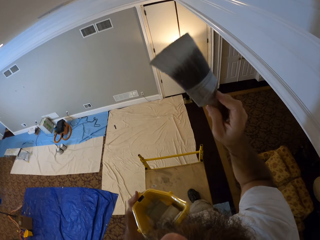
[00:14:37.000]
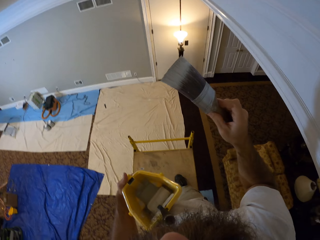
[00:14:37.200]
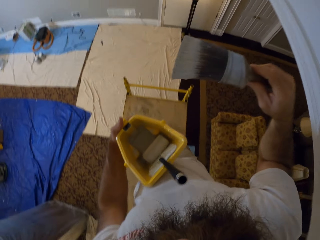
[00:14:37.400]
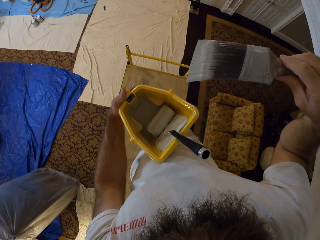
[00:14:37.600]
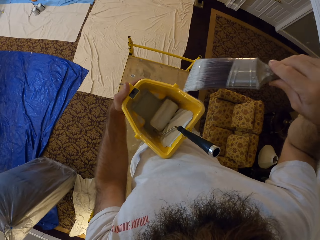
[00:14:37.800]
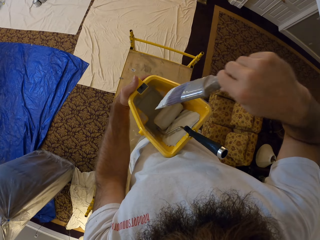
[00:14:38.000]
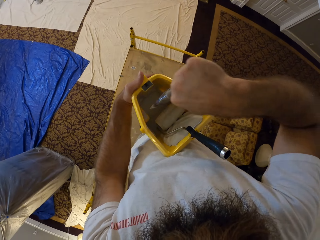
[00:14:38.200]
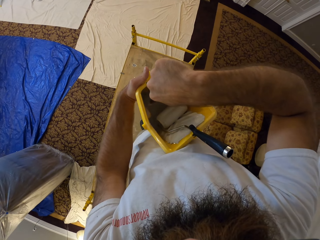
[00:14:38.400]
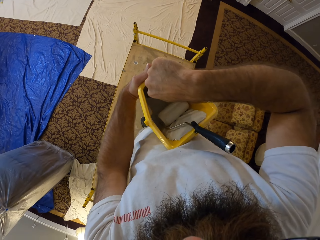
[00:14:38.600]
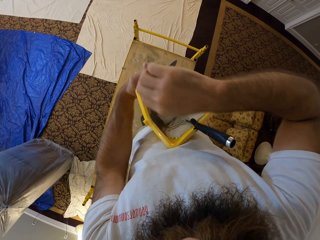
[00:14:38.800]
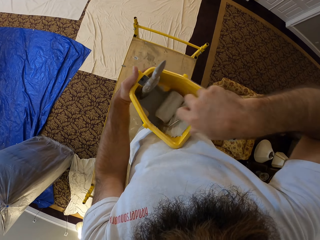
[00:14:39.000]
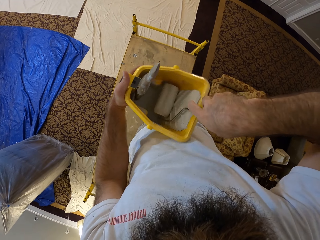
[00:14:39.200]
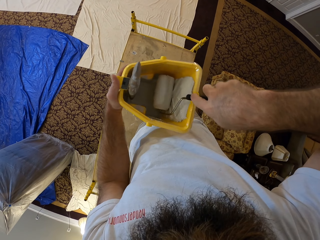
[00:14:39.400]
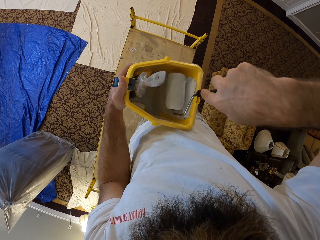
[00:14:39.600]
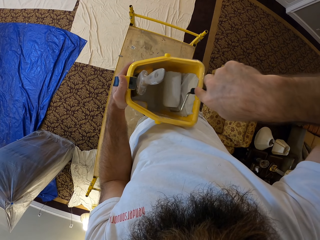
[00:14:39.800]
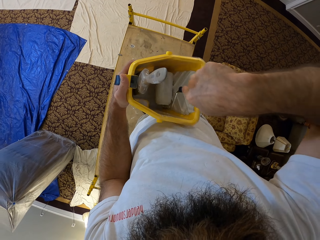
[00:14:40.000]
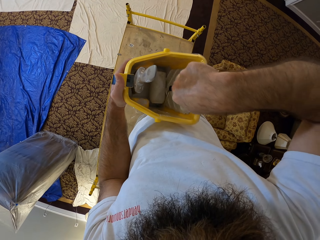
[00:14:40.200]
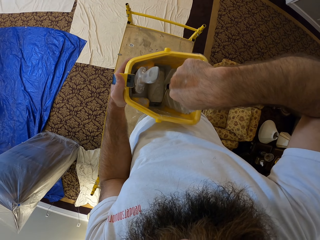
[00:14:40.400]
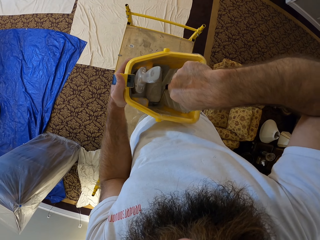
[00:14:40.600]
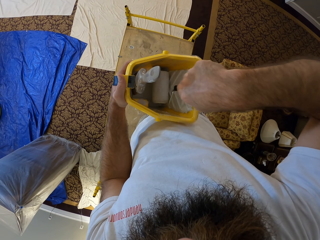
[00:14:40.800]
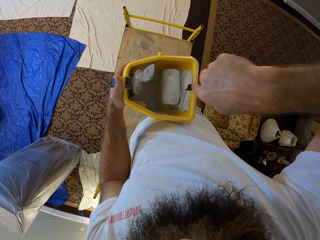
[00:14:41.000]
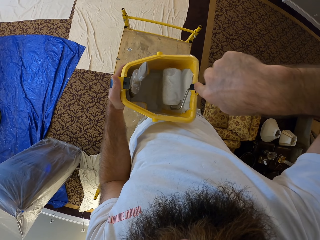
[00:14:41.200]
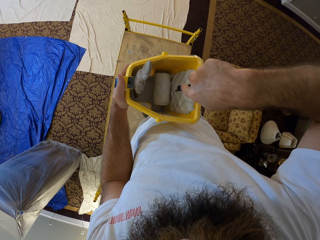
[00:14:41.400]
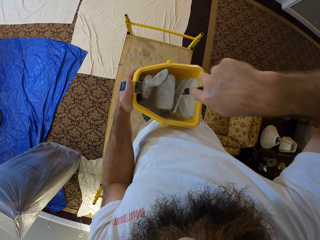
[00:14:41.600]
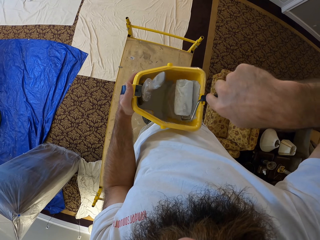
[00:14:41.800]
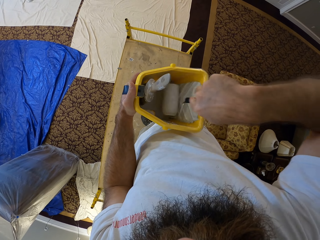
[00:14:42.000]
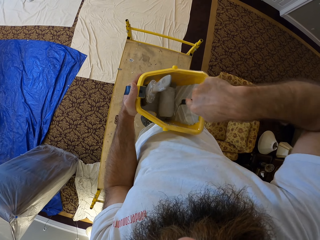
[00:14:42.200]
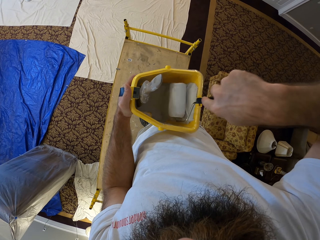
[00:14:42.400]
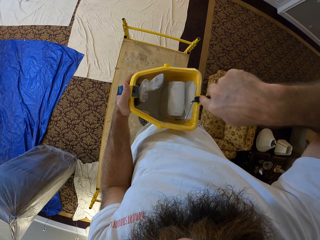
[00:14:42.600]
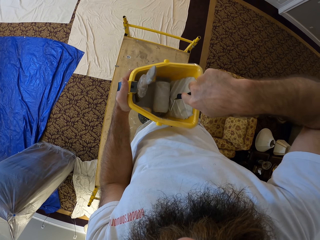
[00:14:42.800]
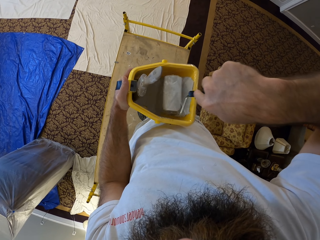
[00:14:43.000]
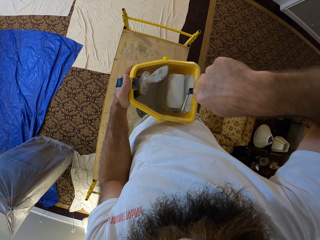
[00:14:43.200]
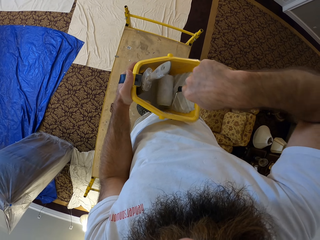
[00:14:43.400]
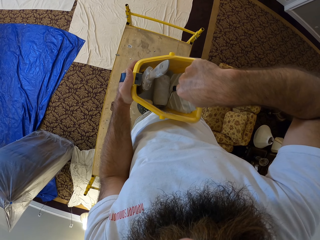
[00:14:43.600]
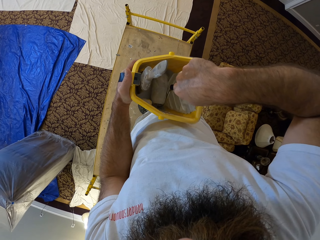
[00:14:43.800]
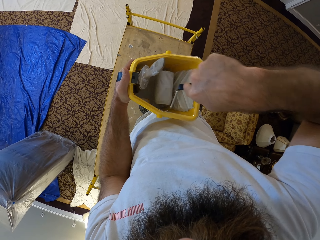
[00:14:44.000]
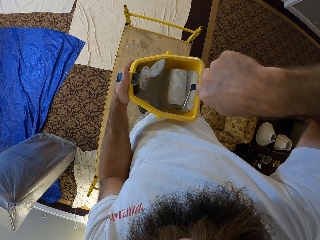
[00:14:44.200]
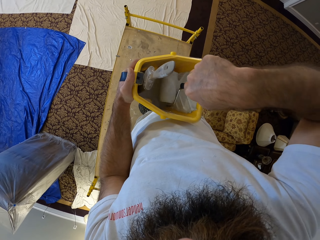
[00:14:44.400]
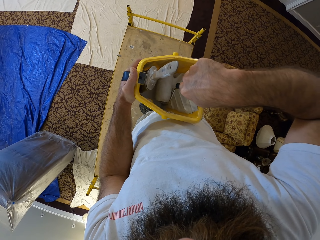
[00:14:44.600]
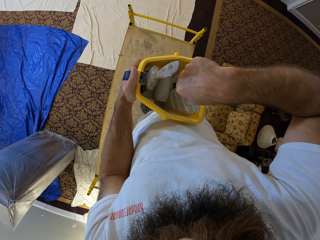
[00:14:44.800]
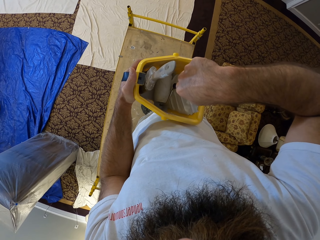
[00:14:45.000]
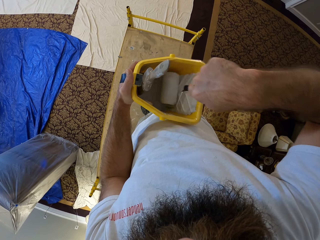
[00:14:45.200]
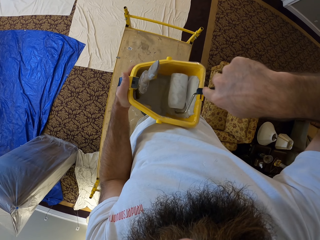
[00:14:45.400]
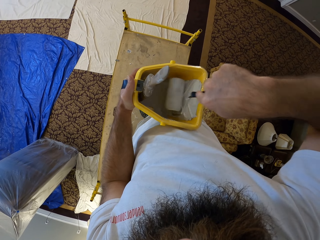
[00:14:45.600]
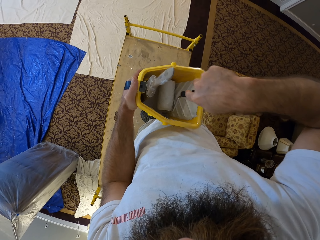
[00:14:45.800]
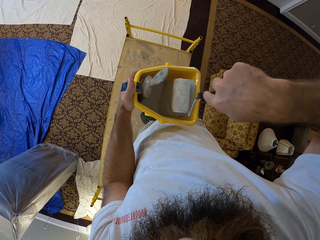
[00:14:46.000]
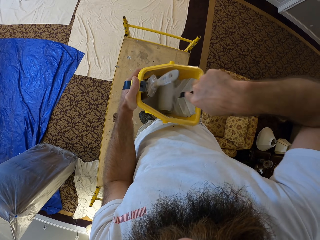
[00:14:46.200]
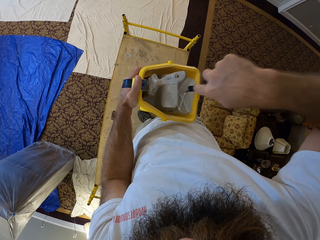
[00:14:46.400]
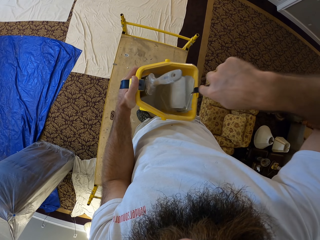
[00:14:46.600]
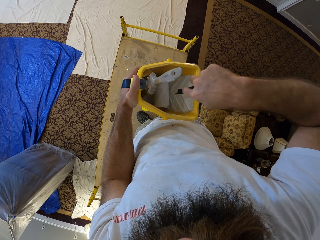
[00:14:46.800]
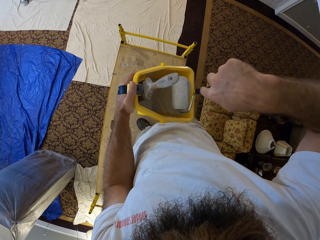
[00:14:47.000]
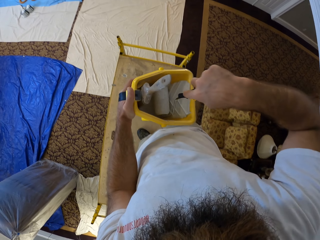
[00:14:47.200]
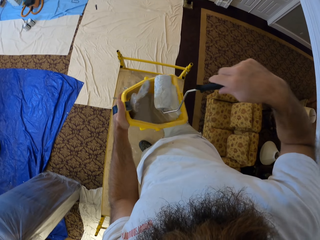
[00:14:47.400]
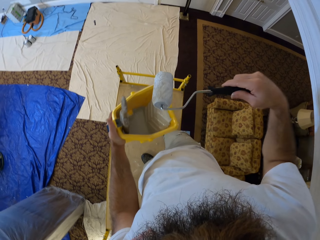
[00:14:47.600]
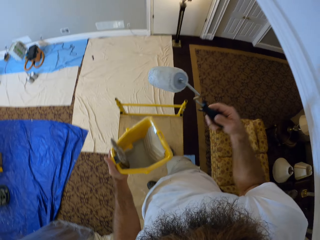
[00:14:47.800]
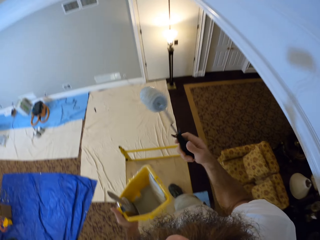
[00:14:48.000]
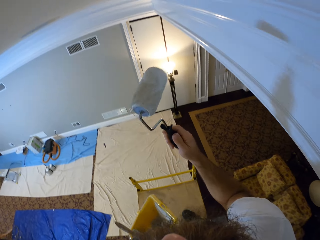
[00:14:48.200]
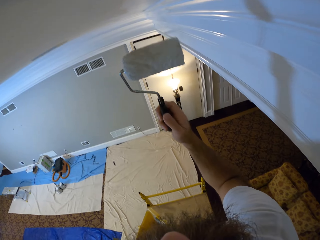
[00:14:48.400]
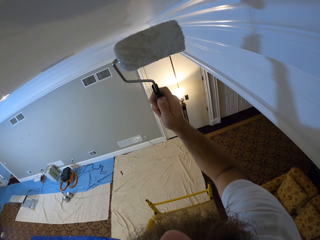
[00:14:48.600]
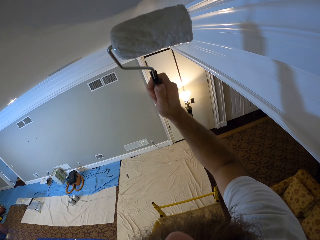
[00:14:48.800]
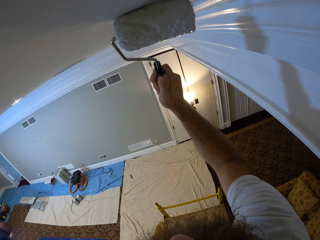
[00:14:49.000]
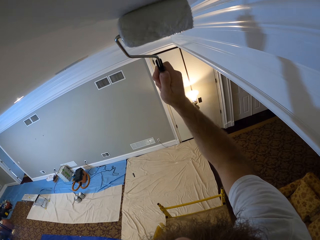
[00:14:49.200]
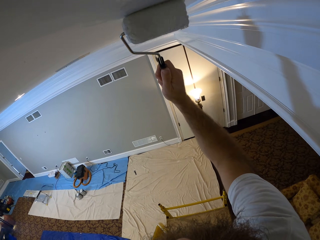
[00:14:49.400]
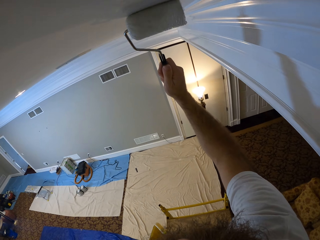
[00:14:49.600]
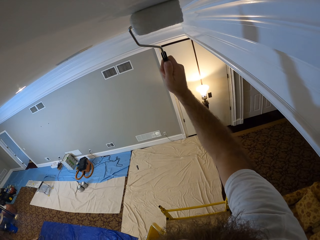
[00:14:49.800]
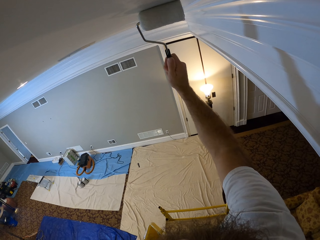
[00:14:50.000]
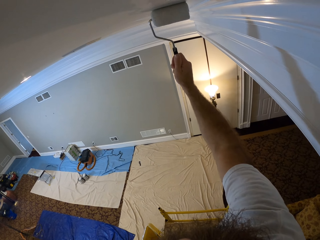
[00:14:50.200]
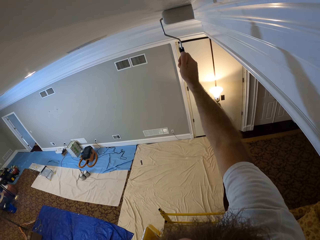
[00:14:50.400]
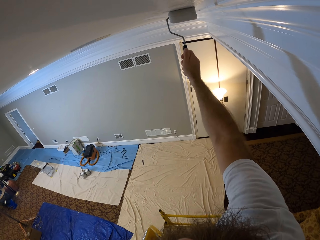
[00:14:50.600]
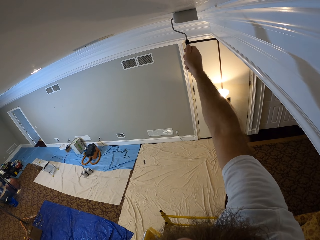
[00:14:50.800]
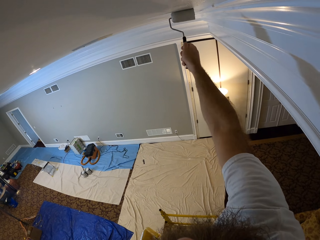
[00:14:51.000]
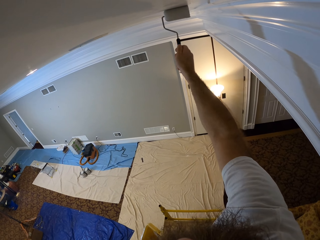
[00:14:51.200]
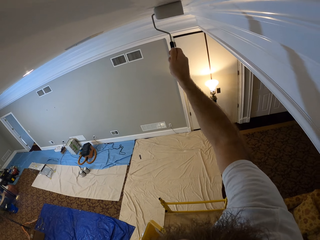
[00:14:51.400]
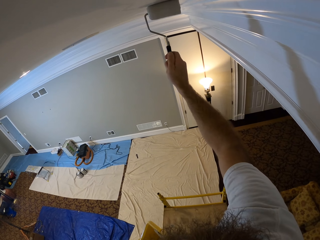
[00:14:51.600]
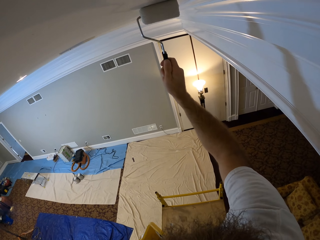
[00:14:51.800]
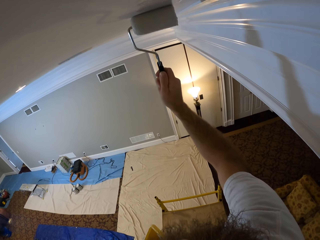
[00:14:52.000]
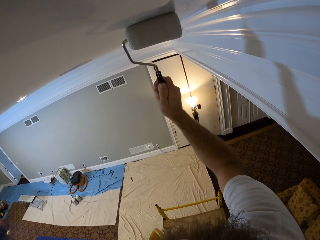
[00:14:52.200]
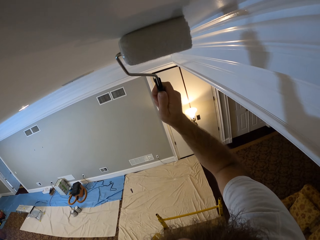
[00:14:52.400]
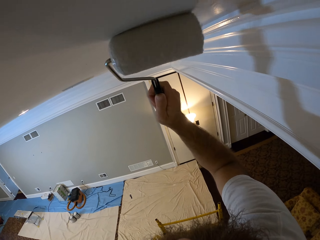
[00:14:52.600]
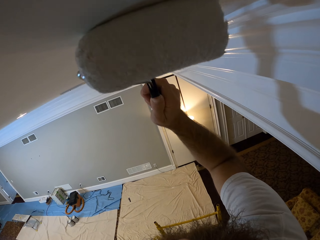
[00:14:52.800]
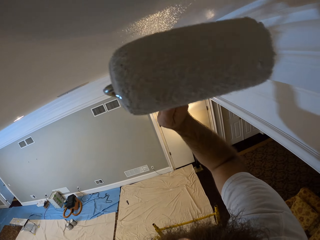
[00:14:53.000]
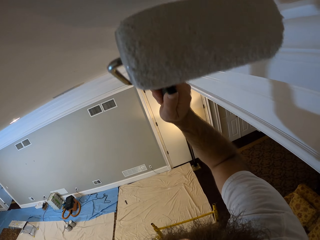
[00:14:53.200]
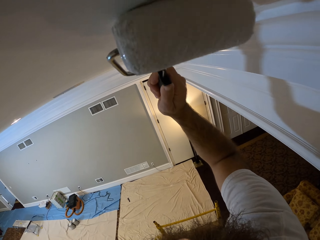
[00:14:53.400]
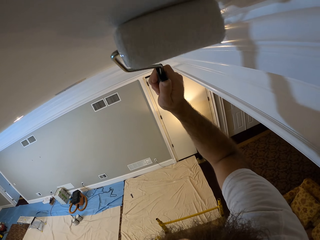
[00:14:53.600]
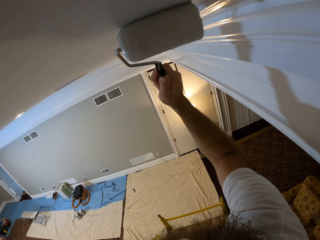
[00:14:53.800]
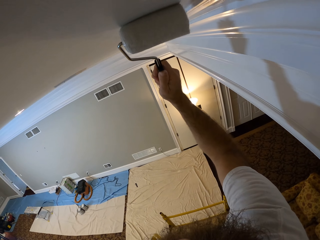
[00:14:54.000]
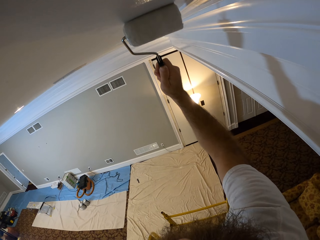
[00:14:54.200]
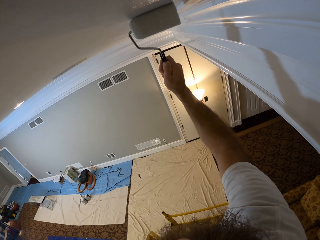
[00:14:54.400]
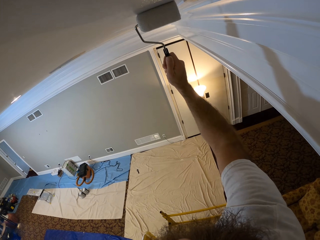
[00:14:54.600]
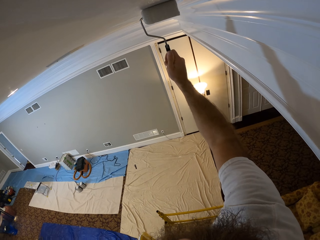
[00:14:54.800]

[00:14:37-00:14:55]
The camera wearer puts the paintbrush into the paint bucket with his right hand. He takes a paint roller brush inside the bucket with his right hand. He paints the wall of the bucket with the paint roller brush in his right hand. He paints the ceiling of the apartment with the paint roller brush in his right hand. He applies paint on the wall.

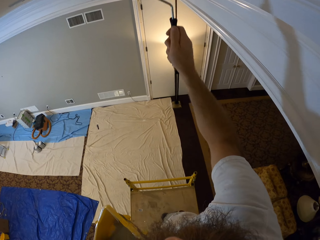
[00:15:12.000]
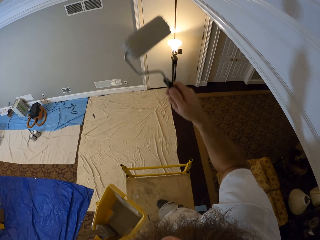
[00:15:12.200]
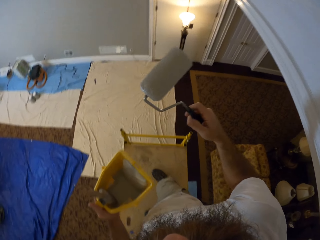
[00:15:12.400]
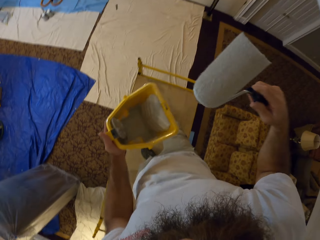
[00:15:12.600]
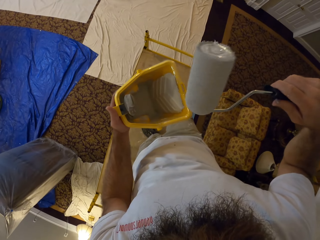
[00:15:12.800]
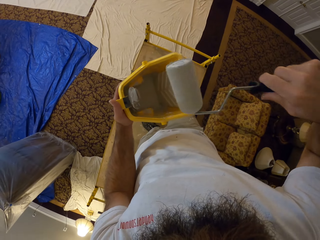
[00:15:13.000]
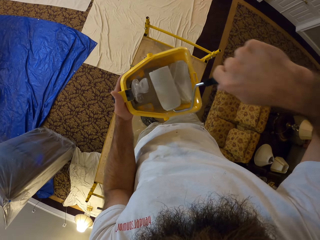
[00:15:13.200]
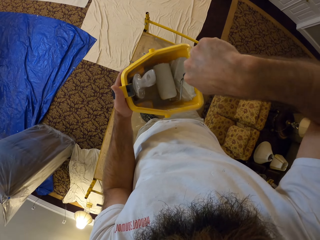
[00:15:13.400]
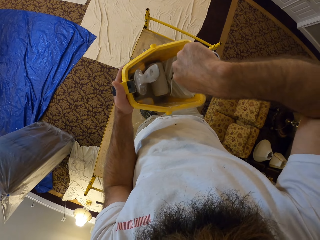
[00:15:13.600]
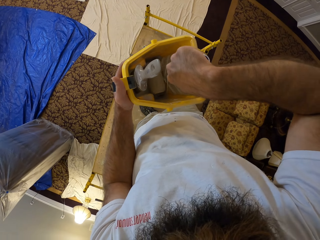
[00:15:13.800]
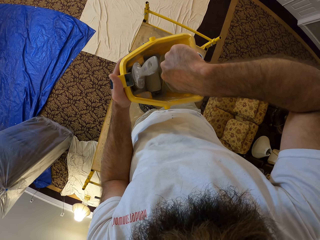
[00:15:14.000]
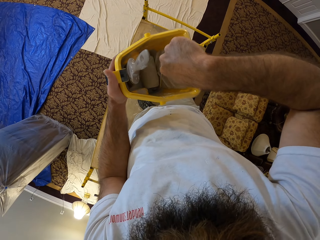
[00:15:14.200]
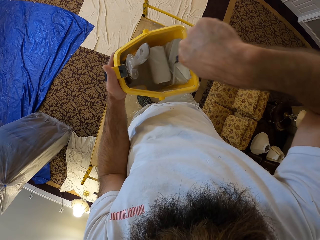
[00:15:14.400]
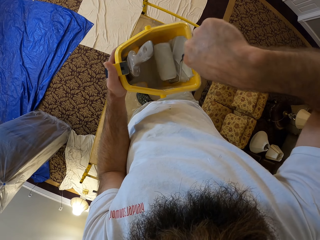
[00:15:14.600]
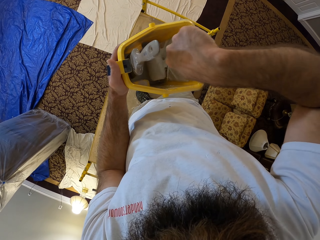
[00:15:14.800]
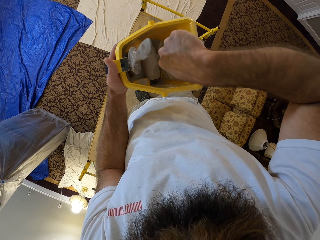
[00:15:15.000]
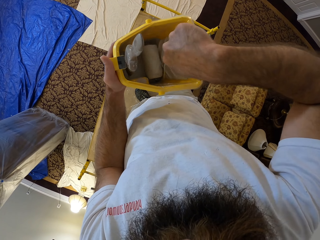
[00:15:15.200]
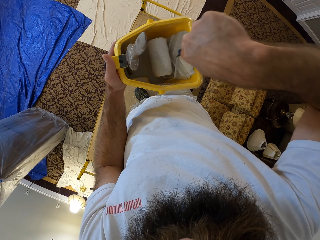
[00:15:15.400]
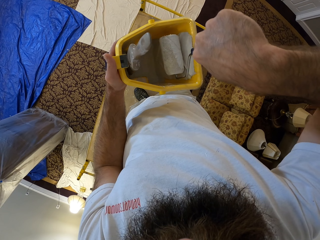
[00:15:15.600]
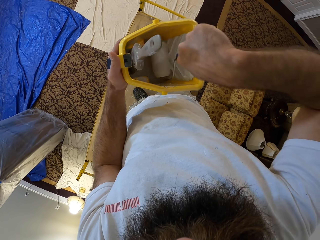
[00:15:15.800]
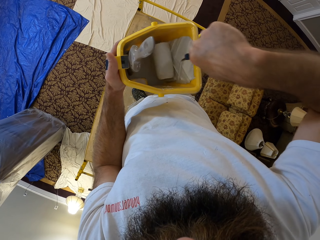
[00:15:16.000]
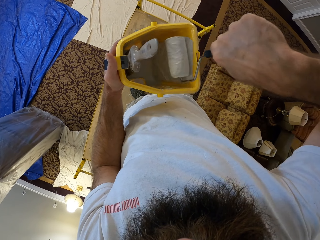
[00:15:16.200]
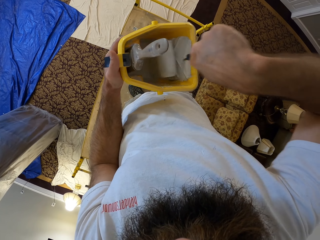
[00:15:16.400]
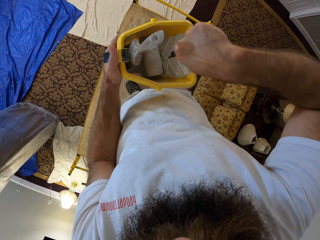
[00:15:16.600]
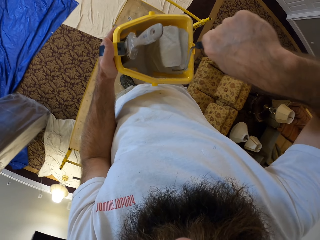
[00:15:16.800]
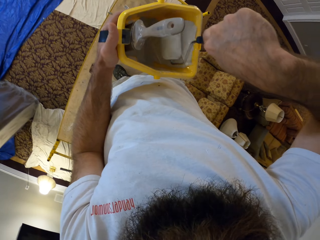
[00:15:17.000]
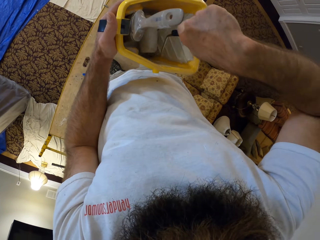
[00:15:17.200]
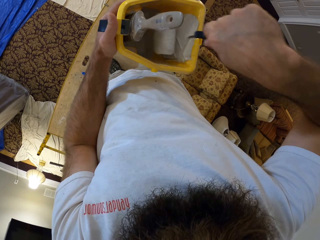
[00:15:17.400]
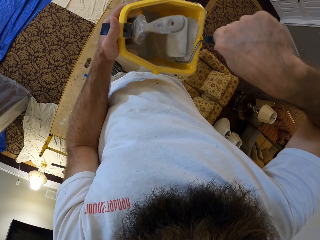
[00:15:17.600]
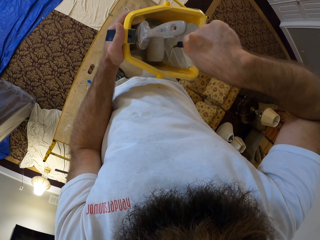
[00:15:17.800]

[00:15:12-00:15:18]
The camera wearer dips the paint roller brush in his right hand into the bucket of paint in his left hand. He rolls the brush in the bucket. He paints the wall of the bucket with the paint roller brush in his right hand.
